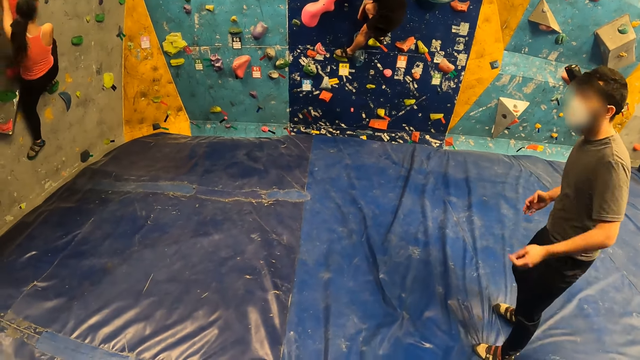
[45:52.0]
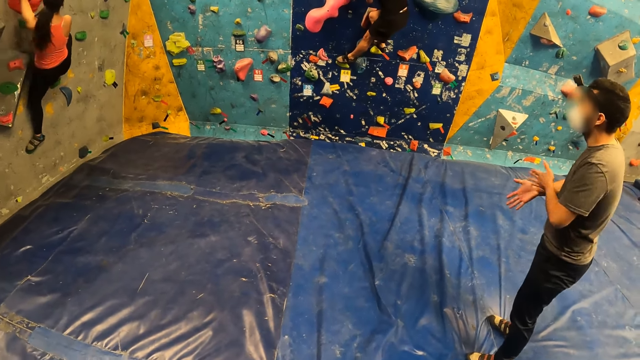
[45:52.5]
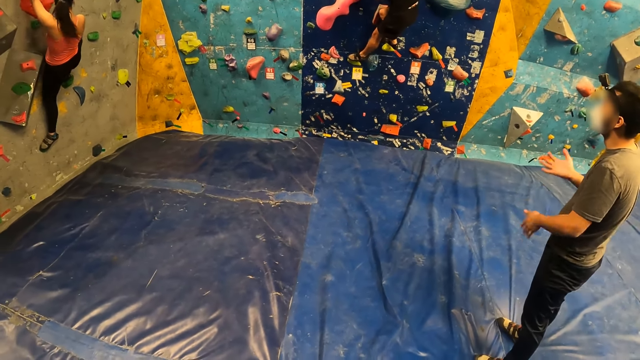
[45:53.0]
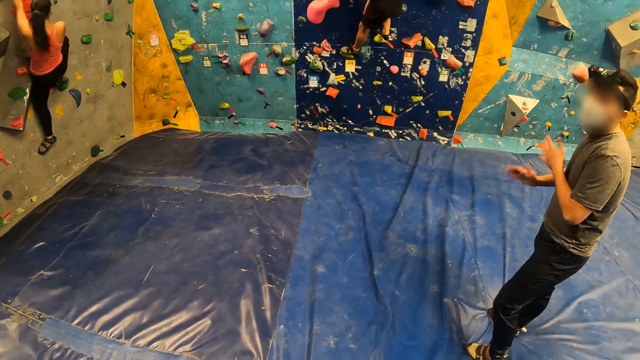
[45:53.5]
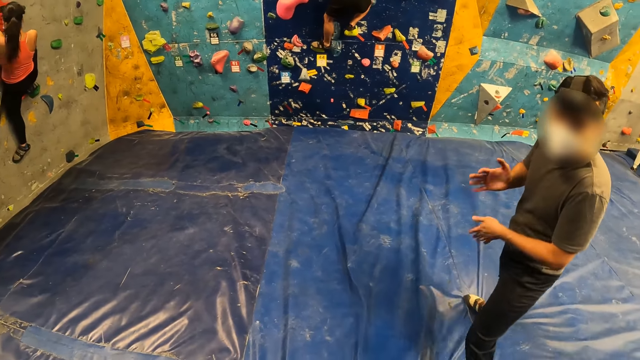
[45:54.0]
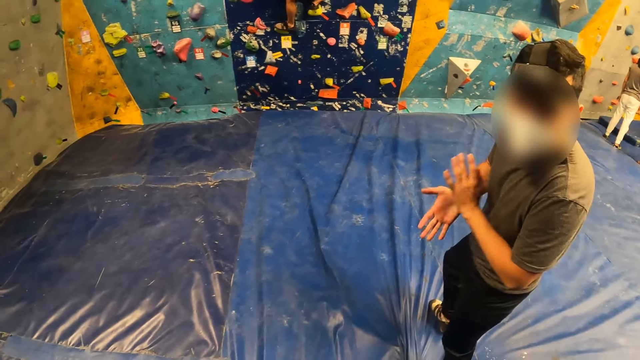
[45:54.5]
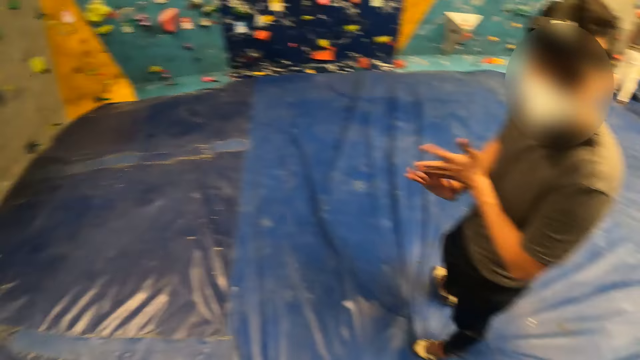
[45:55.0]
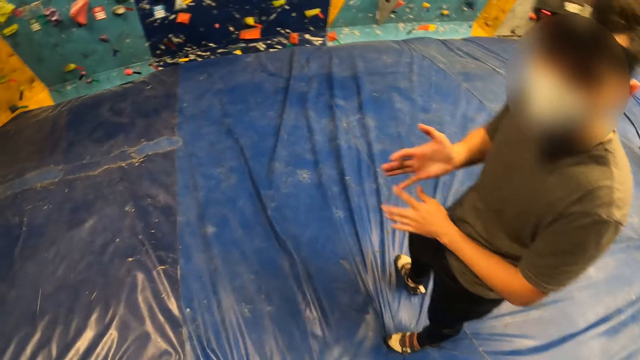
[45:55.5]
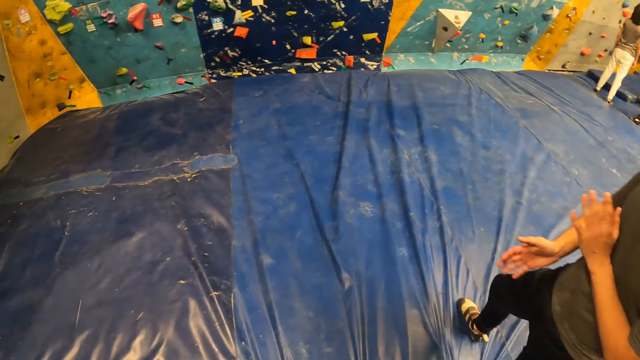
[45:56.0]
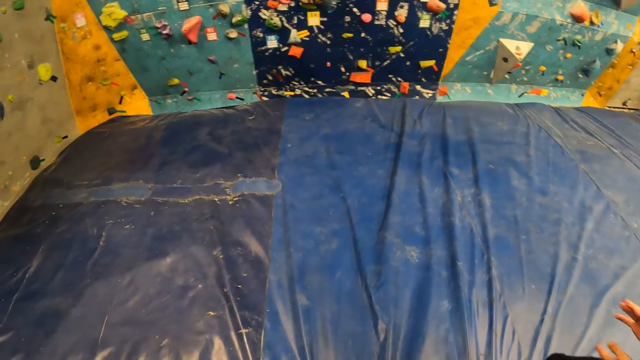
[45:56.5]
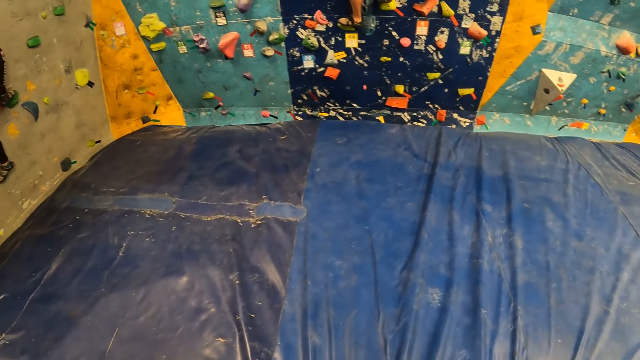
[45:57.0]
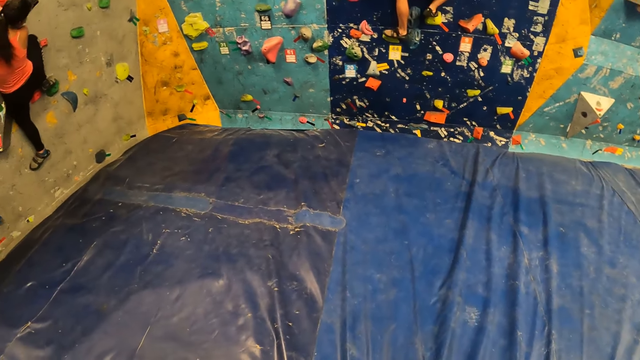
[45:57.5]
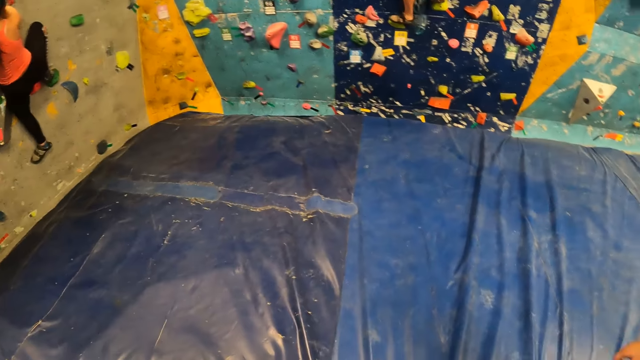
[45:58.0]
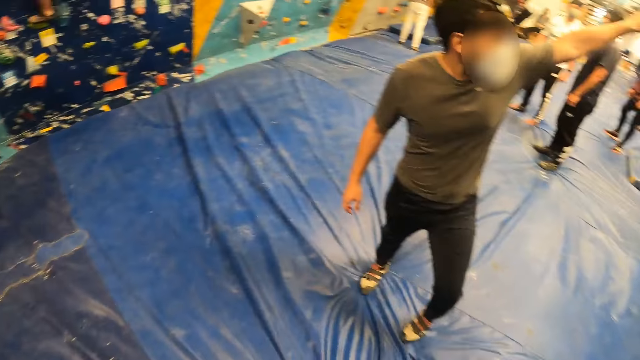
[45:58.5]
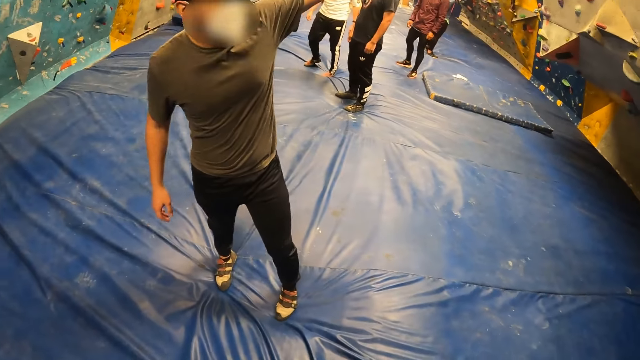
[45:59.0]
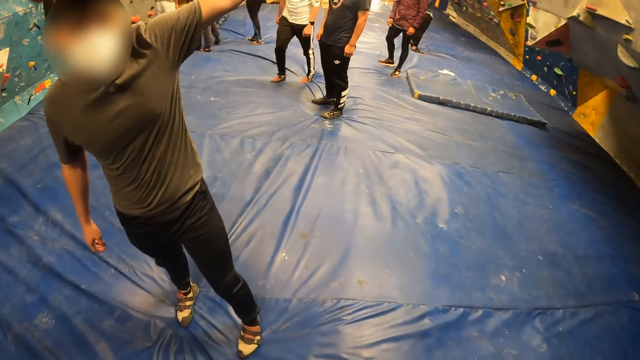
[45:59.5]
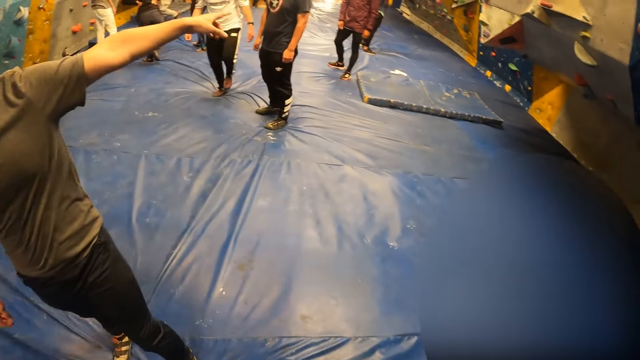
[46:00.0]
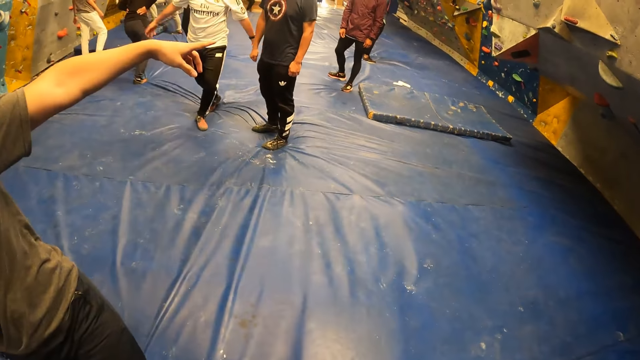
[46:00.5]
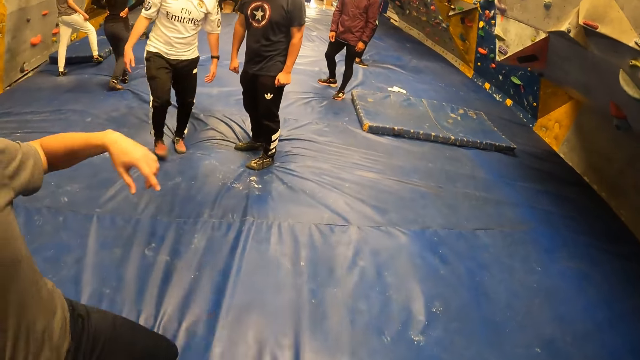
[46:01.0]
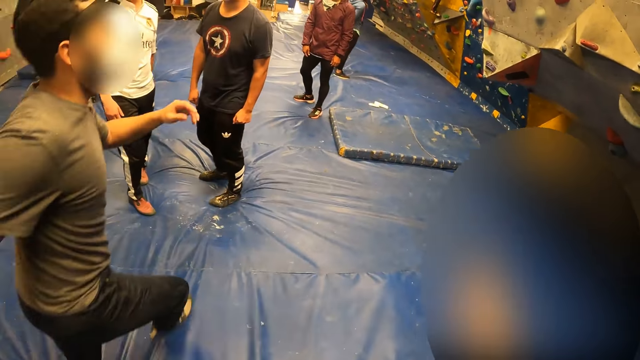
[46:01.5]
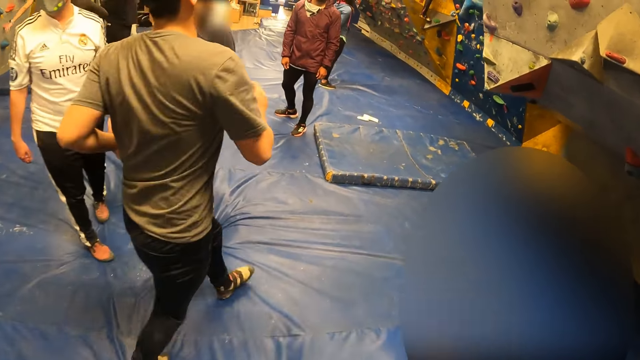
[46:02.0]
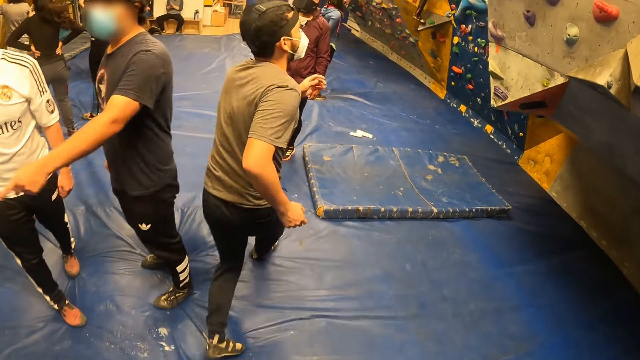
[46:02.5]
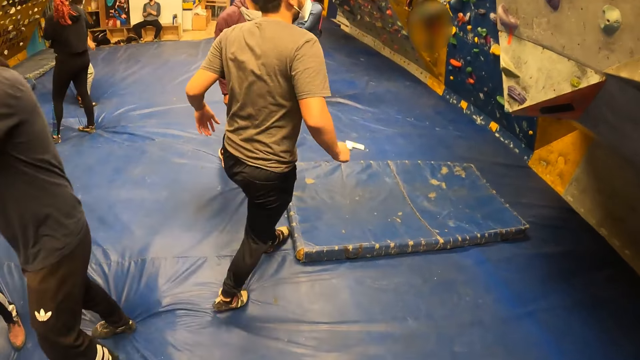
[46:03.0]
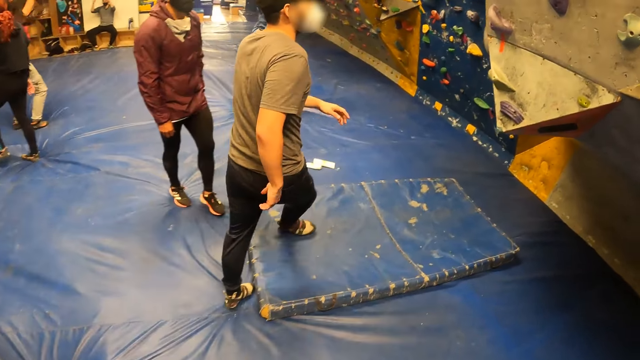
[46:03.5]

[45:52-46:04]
The camera wearer converses with a man. The man makes a hand gesture. The camera wearer makes a hand gesture. The man runs on a mat.

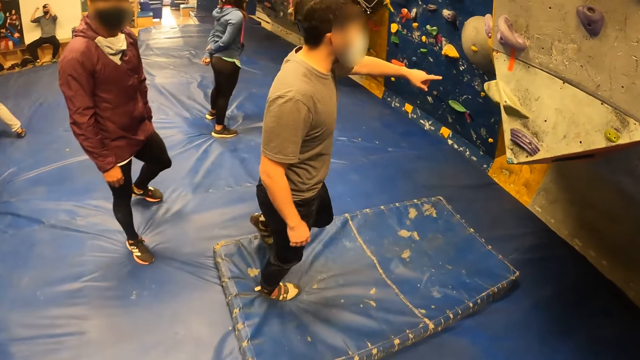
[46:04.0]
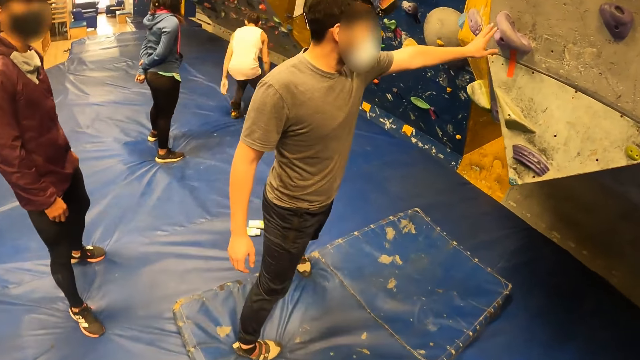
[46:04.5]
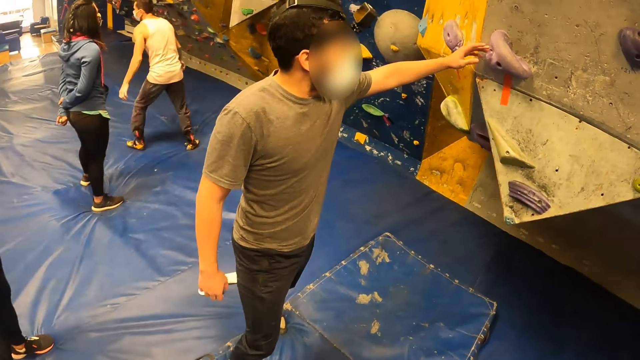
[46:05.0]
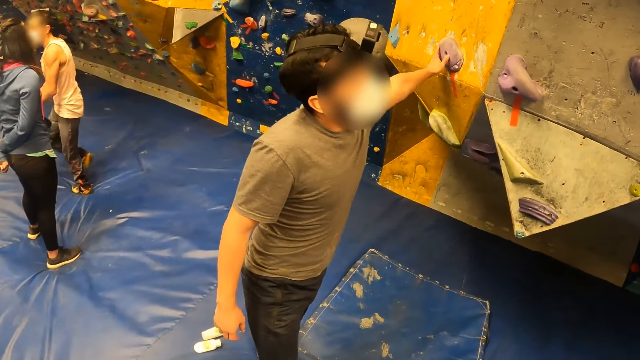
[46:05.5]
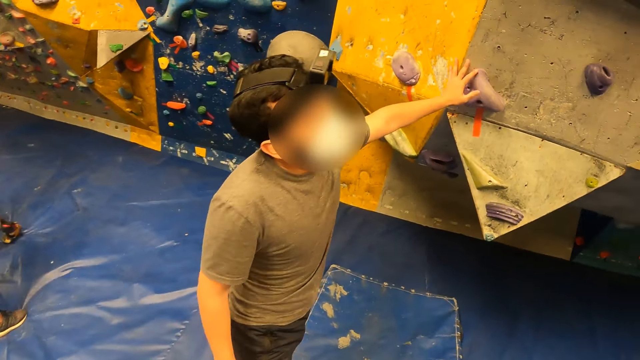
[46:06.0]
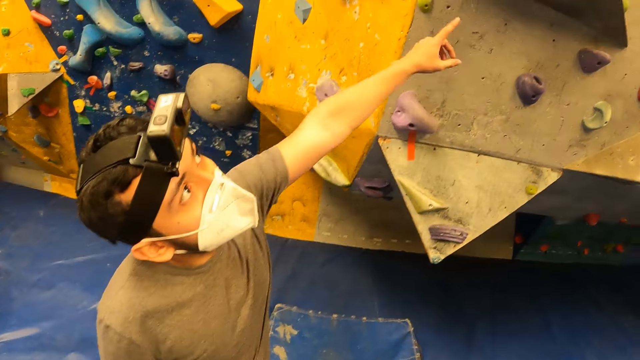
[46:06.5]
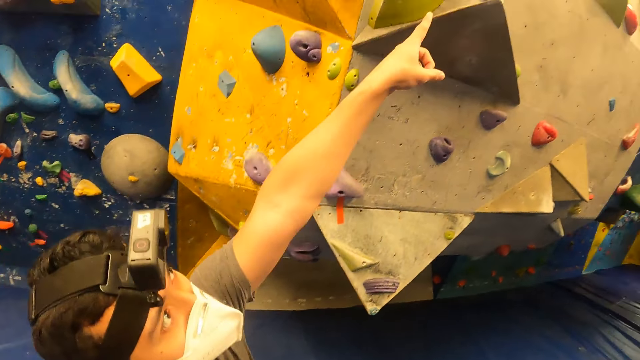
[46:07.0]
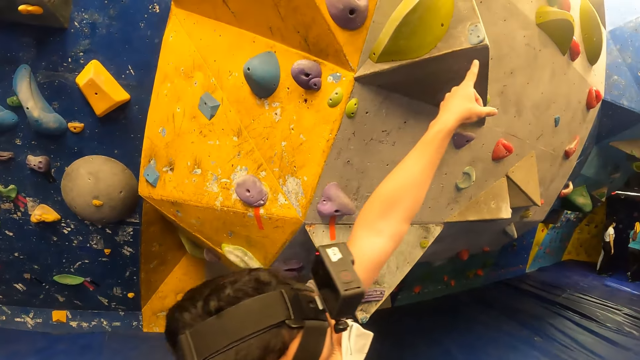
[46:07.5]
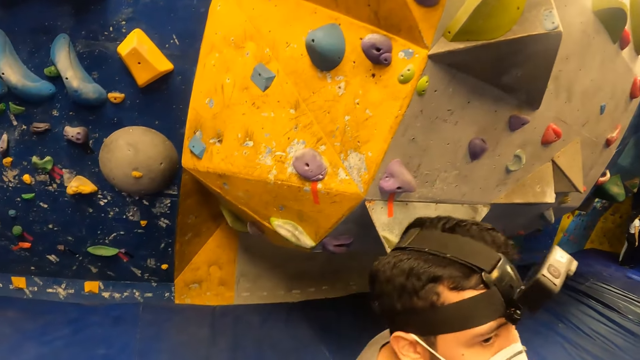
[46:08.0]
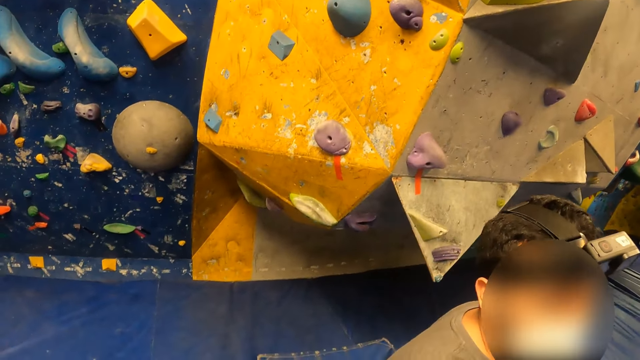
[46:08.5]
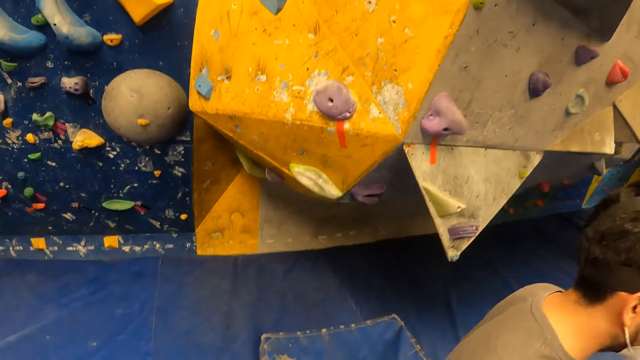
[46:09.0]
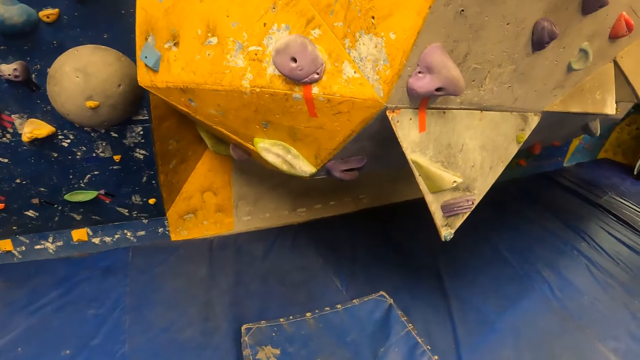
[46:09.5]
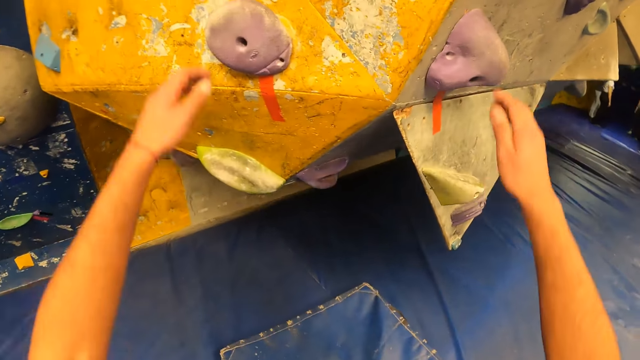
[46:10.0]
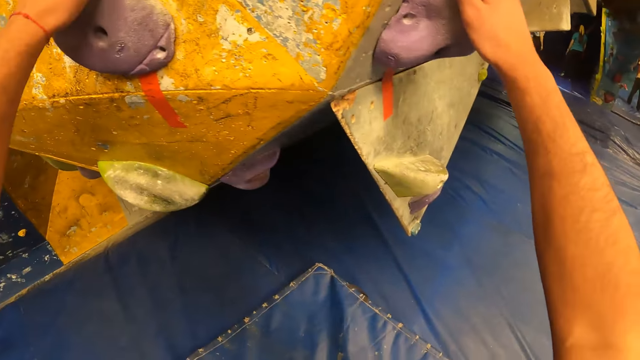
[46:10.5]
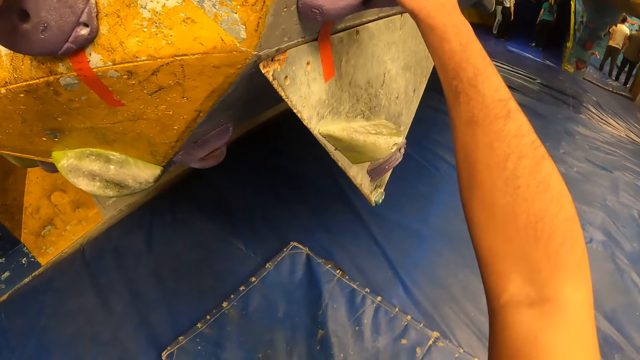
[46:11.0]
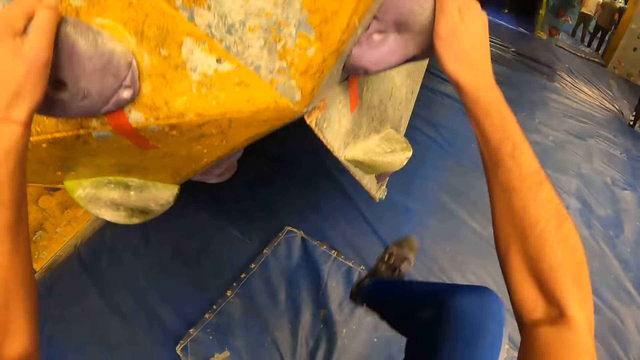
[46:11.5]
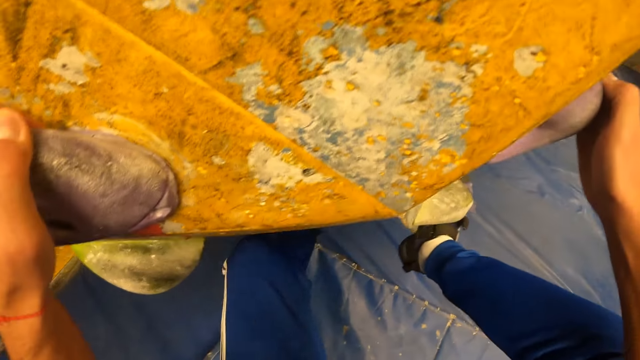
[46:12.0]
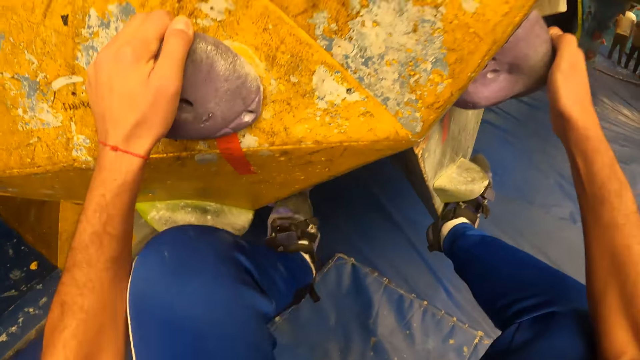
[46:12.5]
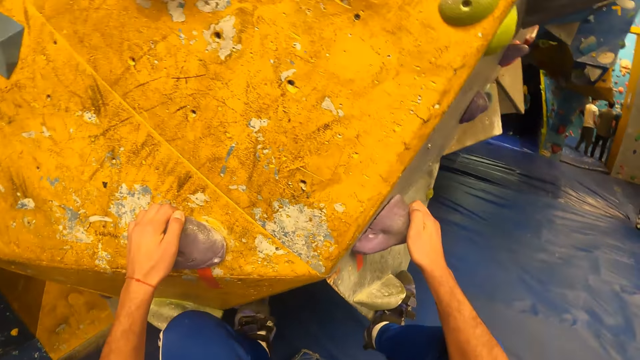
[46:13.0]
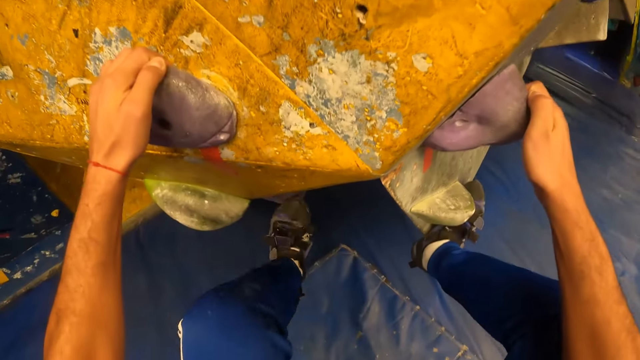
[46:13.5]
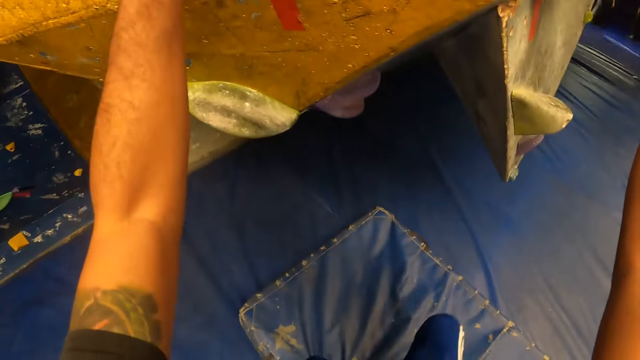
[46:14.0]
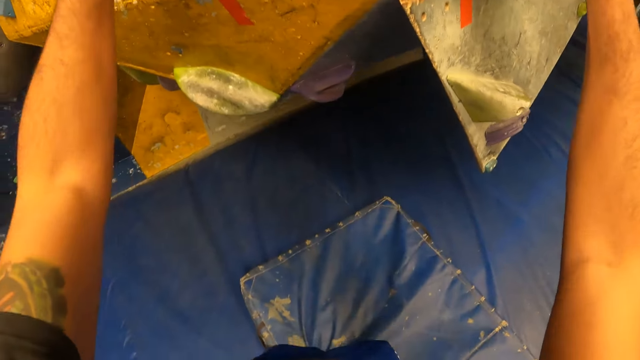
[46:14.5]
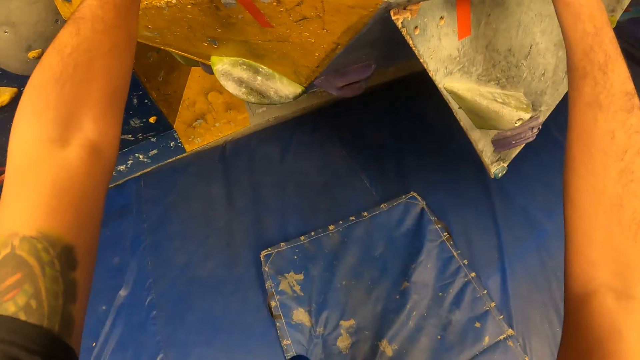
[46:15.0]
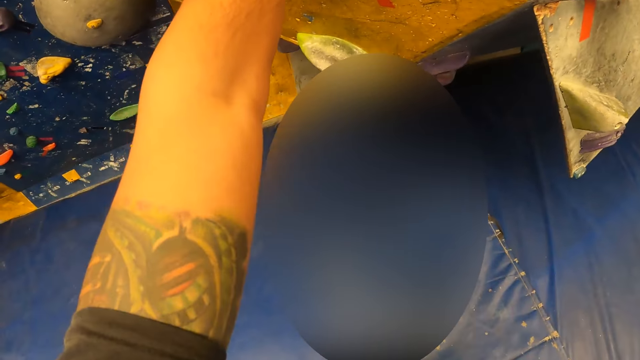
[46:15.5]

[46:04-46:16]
The man touches wall climbing holds on a bouldering wall with his left hand. The man points to the roof. The camera wearer climbs the bouldering wall in the wall climbing centre with both hands. They jump off the bouldering wall.
